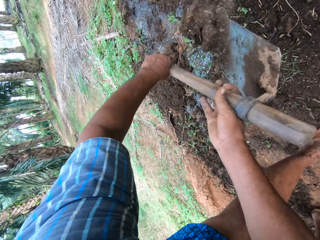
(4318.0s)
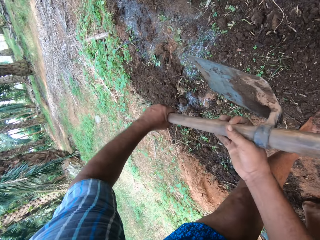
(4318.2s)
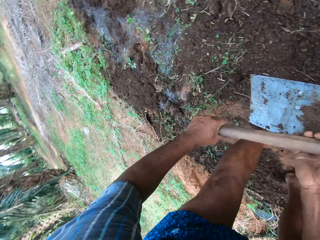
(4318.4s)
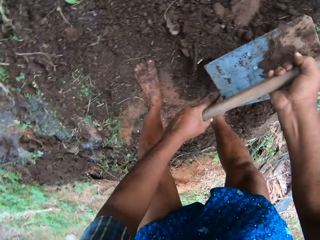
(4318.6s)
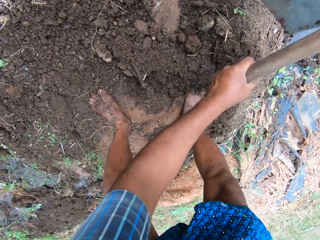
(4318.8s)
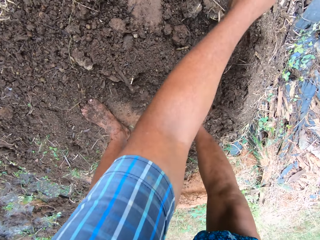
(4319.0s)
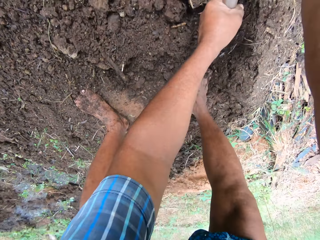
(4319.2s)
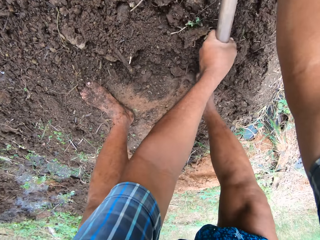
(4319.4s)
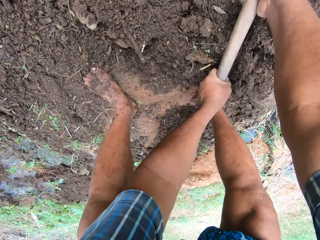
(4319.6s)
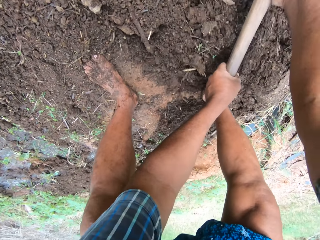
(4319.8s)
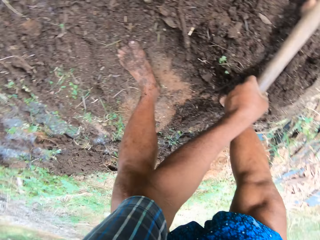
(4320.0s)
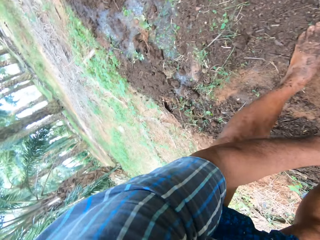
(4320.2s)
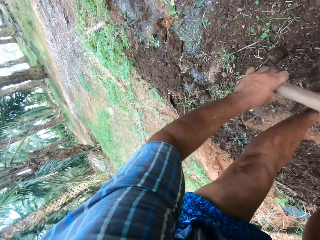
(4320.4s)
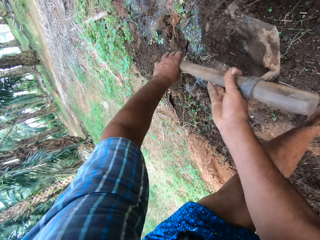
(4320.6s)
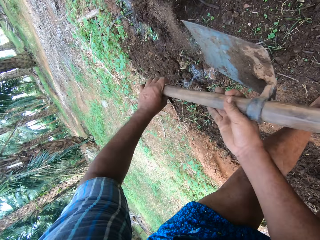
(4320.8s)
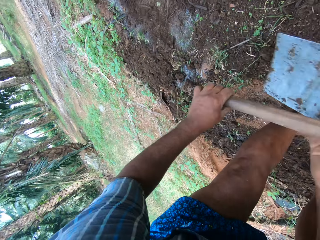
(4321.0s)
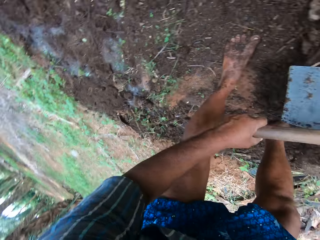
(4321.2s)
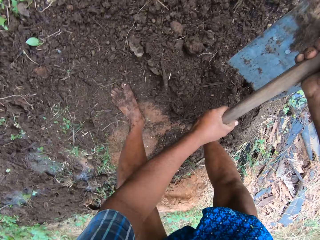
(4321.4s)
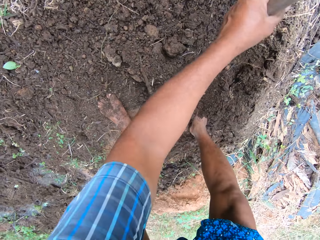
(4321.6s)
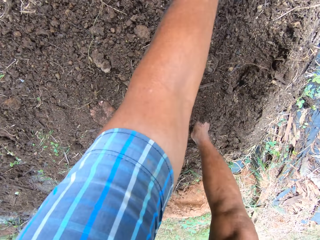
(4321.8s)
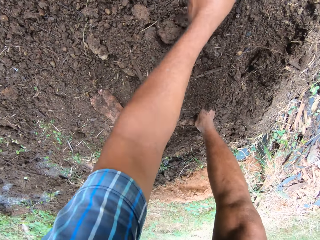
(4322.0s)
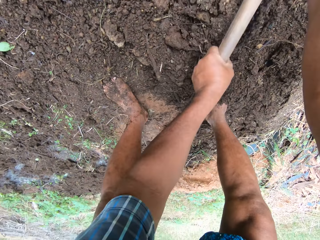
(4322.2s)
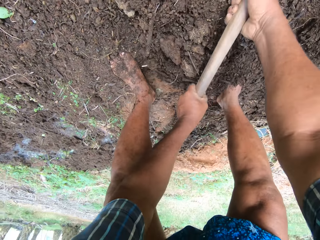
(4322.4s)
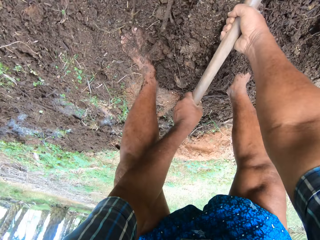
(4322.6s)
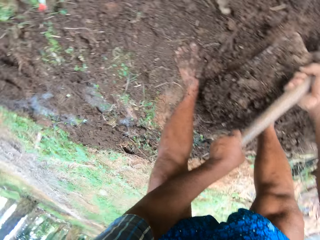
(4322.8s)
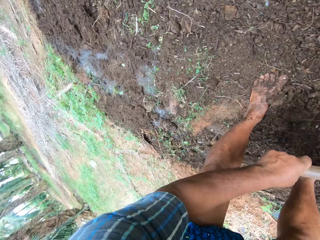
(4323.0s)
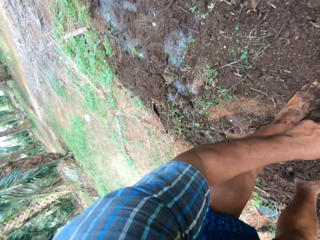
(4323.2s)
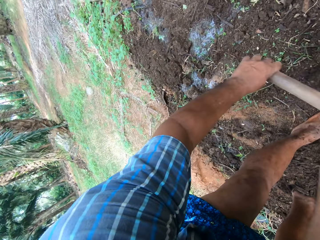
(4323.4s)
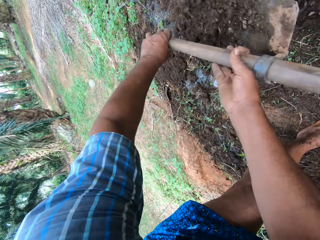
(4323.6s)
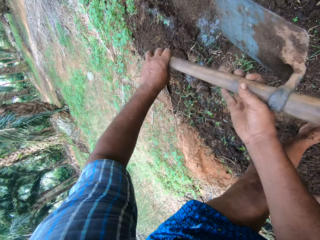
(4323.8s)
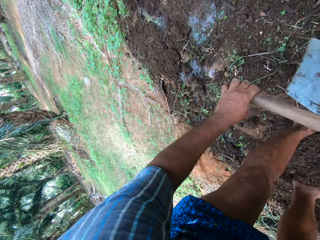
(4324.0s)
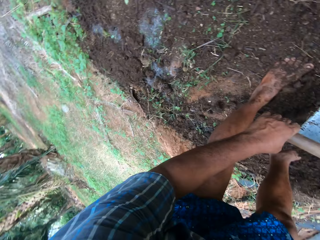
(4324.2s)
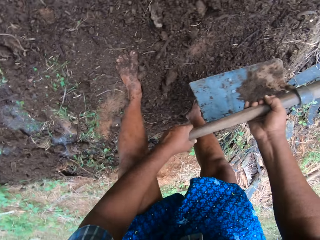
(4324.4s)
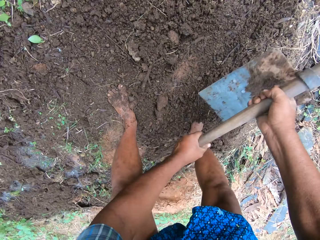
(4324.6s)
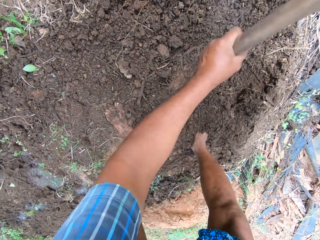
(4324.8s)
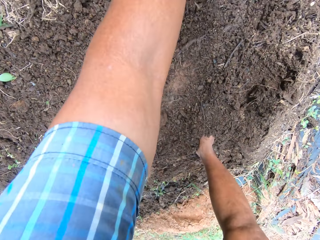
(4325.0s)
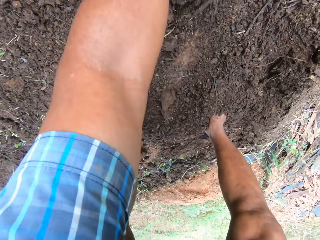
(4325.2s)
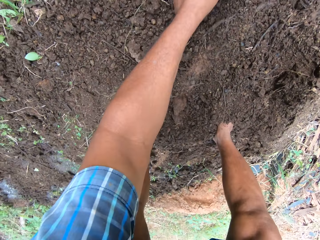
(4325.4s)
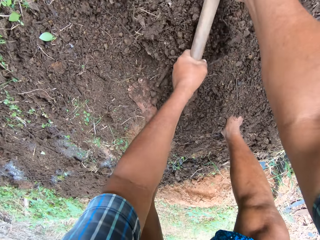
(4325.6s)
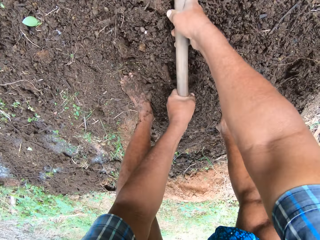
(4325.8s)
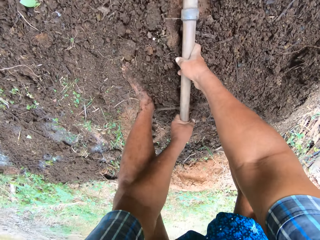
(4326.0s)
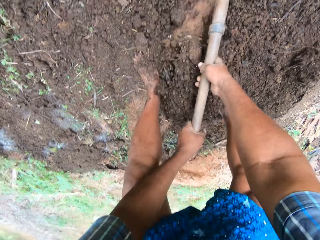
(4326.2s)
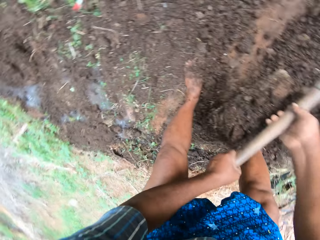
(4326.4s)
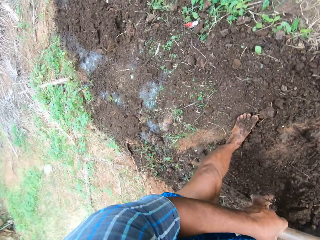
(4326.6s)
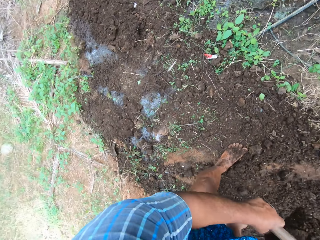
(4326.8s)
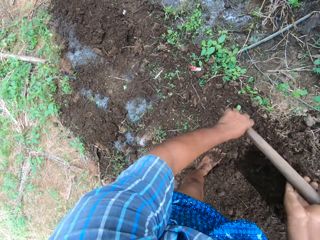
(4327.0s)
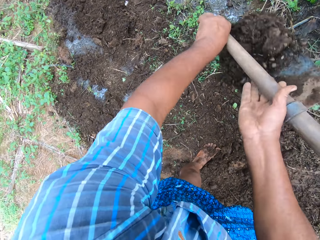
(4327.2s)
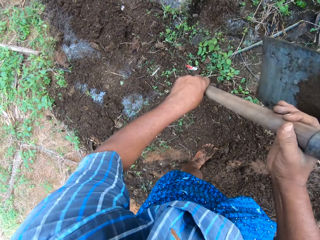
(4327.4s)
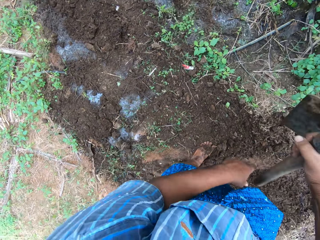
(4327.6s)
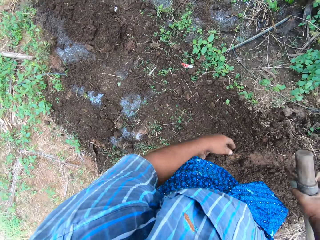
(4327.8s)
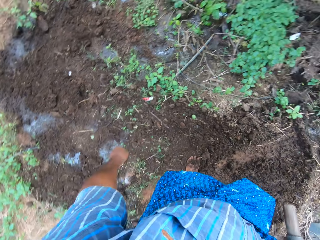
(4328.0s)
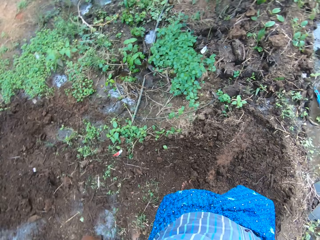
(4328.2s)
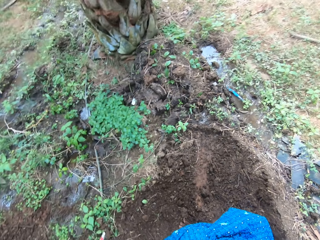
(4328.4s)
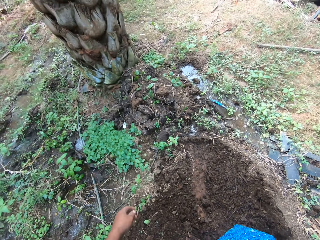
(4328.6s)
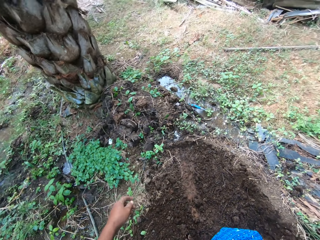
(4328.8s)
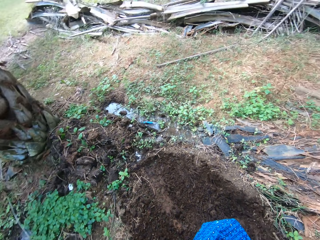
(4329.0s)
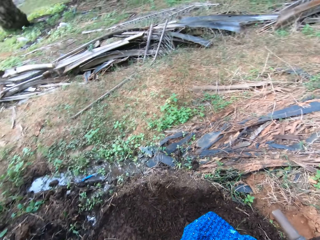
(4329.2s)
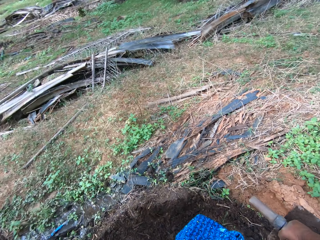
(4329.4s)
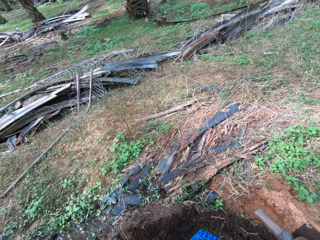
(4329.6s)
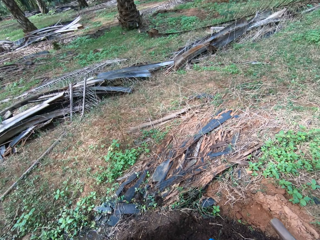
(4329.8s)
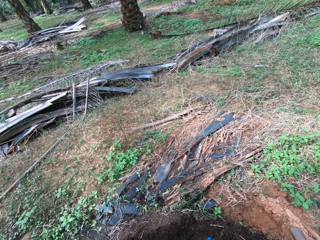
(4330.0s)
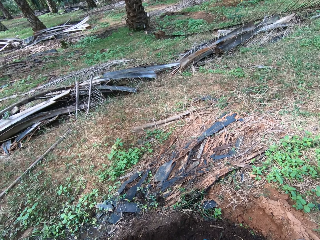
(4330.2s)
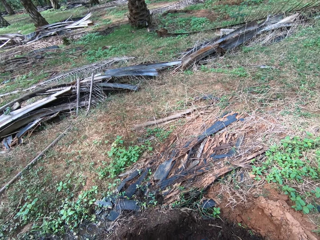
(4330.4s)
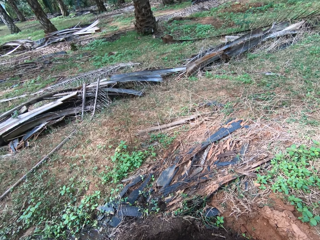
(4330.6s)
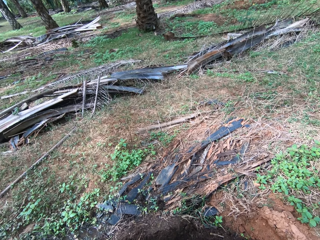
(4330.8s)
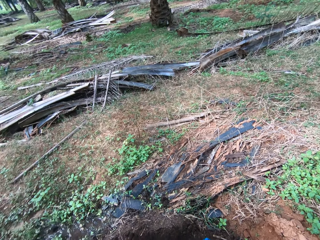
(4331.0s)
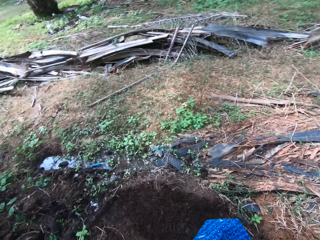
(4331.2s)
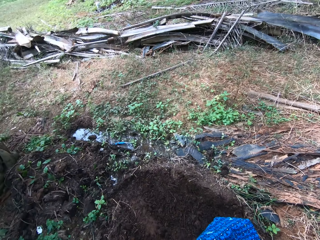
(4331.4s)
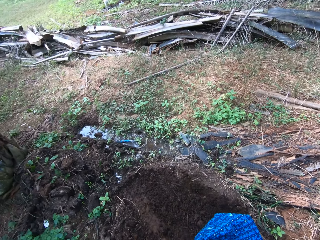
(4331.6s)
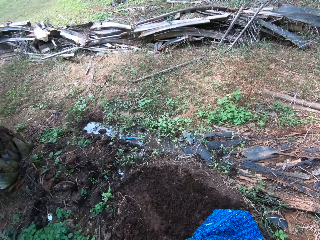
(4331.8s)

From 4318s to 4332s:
The camera wearer stands up and looks around the farm.

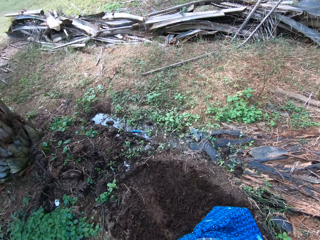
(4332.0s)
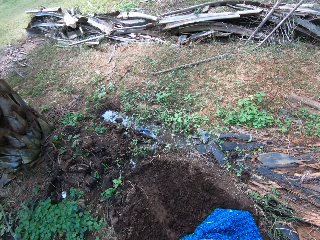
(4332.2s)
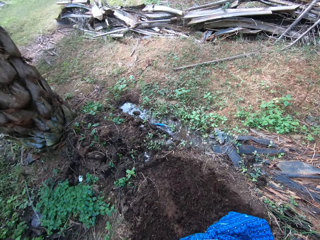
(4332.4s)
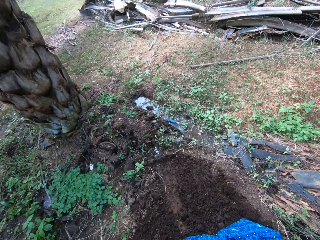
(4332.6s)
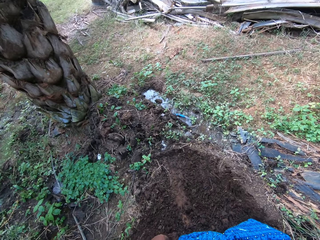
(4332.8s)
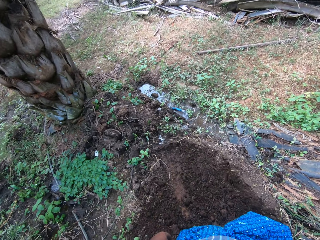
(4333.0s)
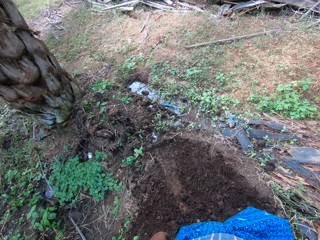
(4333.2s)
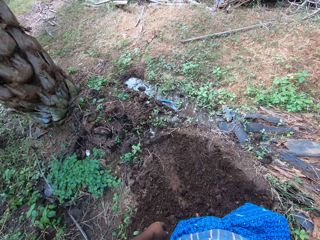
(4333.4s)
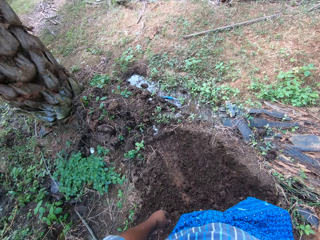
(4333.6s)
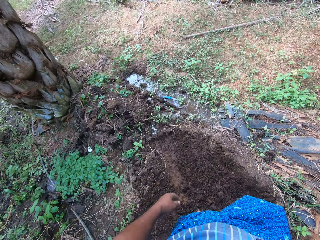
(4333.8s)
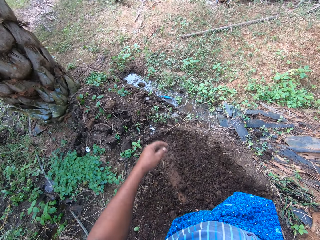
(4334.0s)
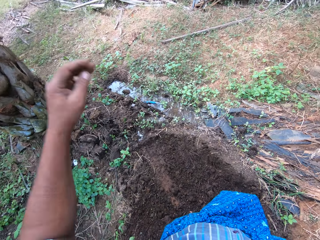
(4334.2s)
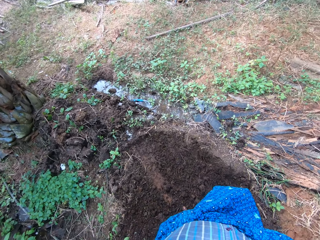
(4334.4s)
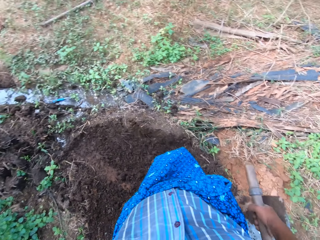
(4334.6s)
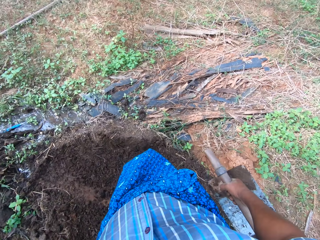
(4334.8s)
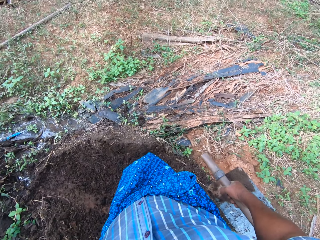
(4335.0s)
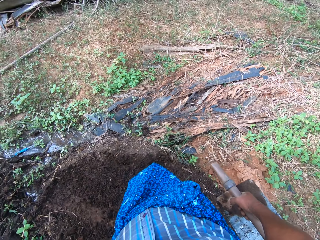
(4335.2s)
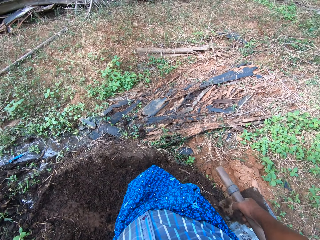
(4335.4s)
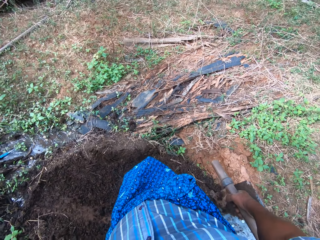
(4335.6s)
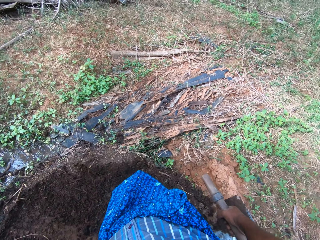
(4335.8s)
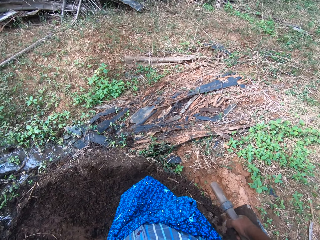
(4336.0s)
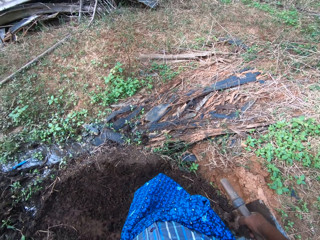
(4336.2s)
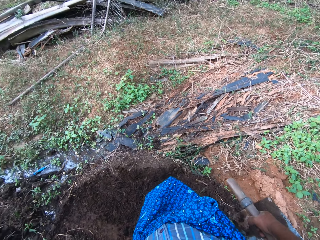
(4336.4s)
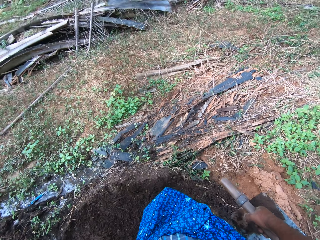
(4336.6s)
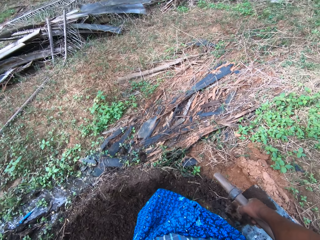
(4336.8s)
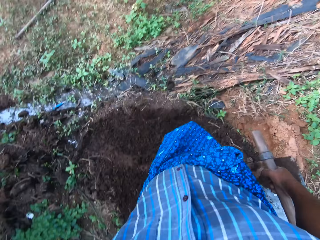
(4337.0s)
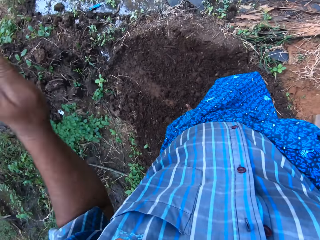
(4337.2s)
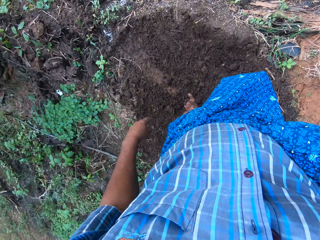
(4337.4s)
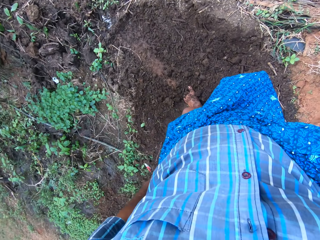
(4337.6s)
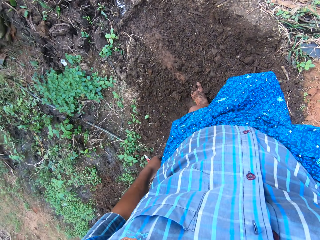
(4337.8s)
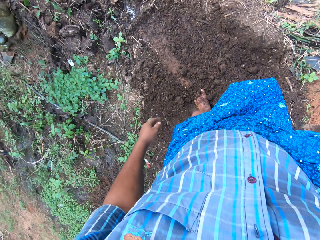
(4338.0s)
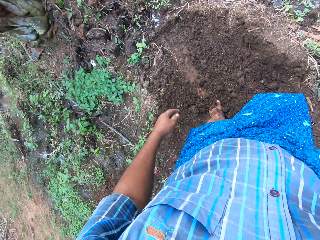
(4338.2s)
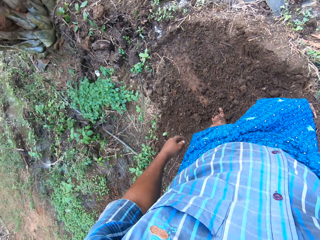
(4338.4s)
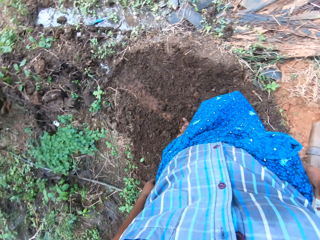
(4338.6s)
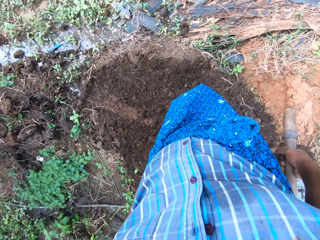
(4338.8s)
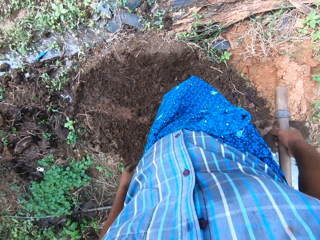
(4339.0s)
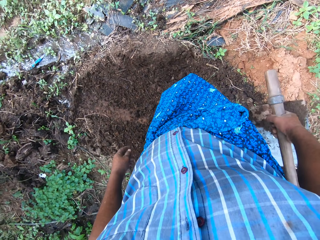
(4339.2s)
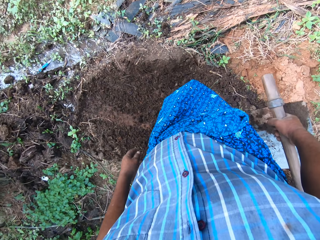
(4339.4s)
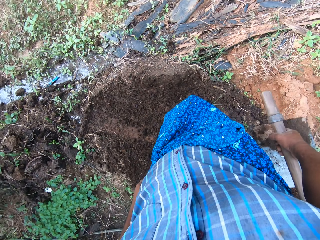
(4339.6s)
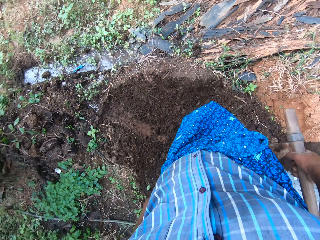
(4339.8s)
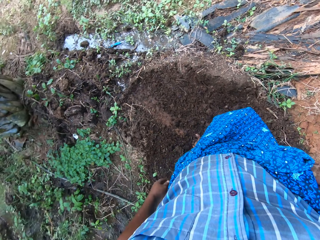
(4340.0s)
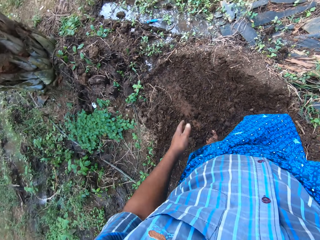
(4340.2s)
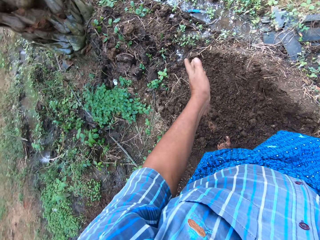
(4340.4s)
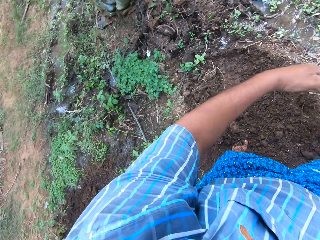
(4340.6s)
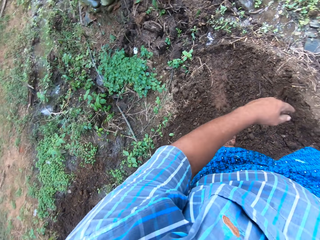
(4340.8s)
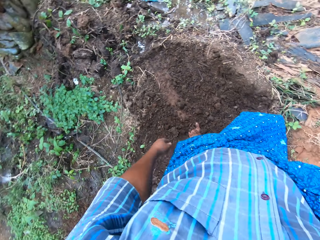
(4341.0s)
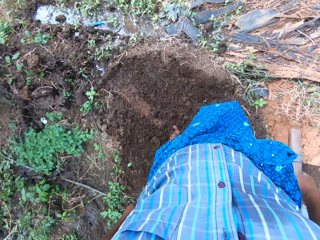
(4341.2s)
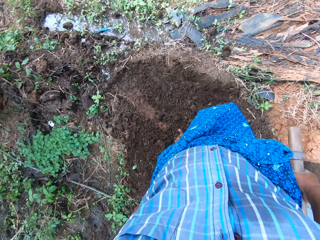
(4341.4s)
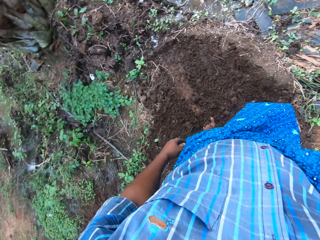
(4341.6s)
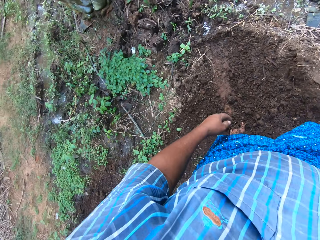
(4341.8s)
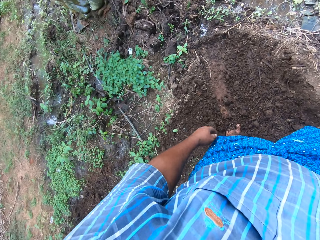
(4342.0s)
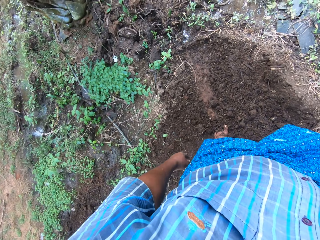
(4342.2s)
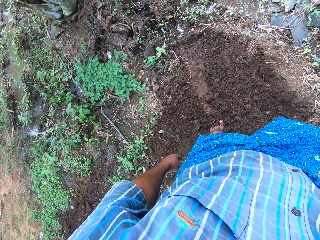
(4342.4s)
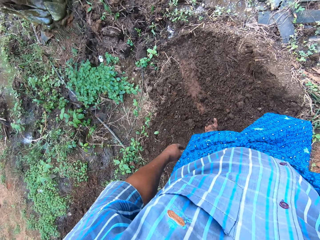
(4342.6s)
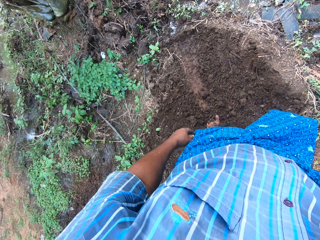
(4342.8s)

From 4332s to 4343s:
The camera wearer touches something. They wave the hand.
